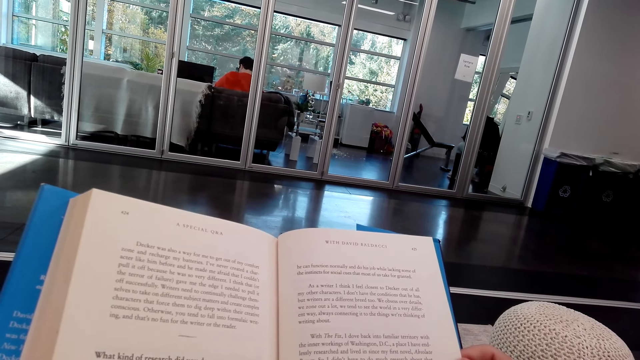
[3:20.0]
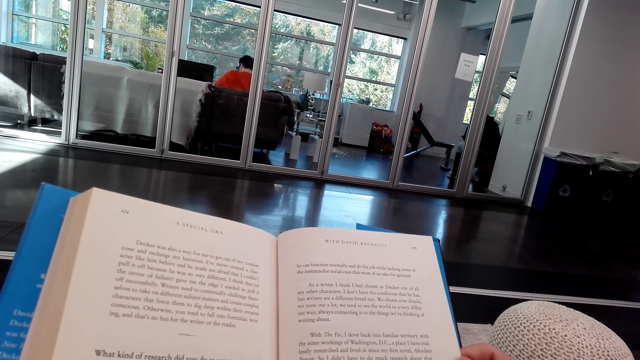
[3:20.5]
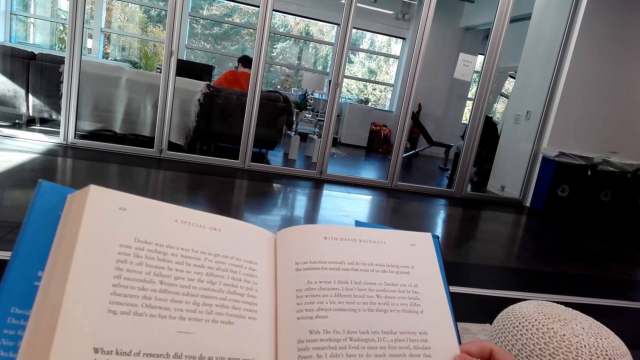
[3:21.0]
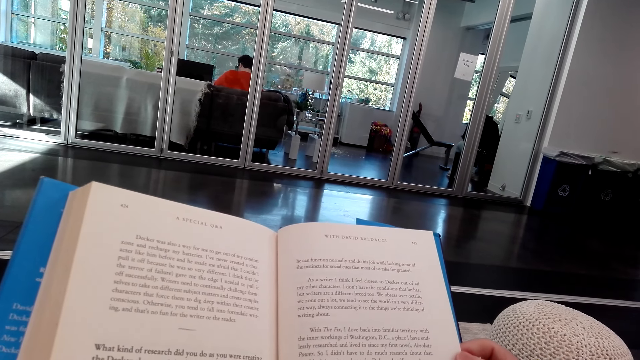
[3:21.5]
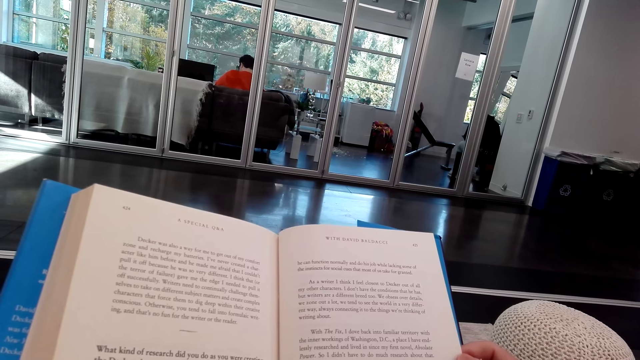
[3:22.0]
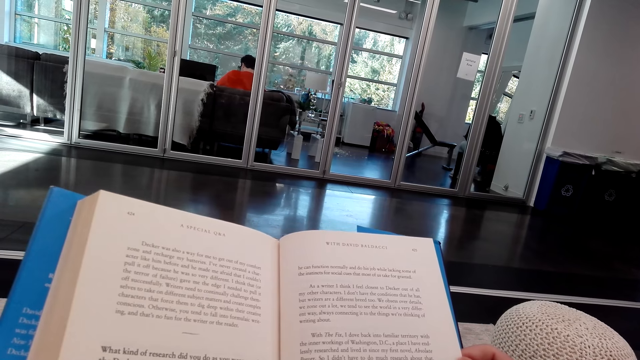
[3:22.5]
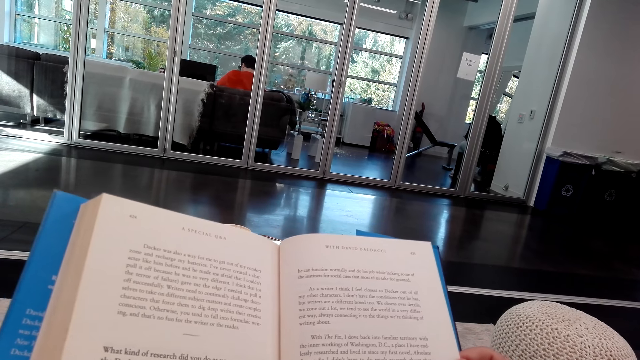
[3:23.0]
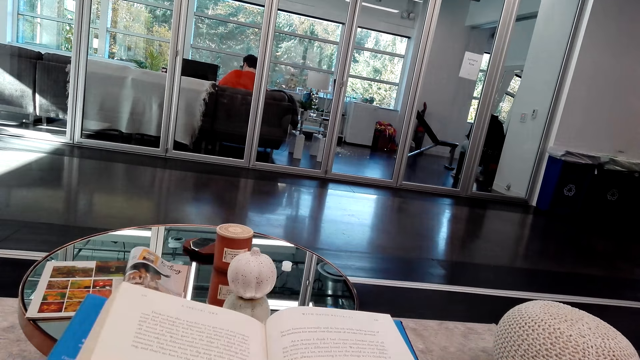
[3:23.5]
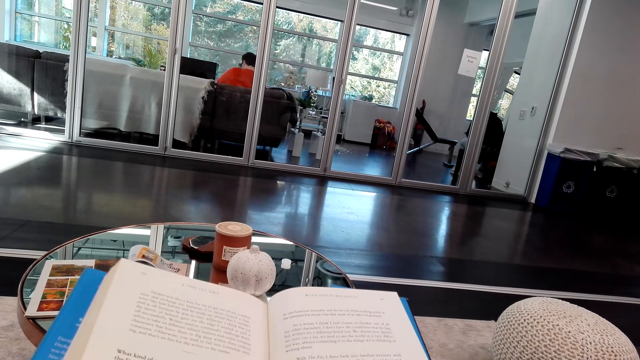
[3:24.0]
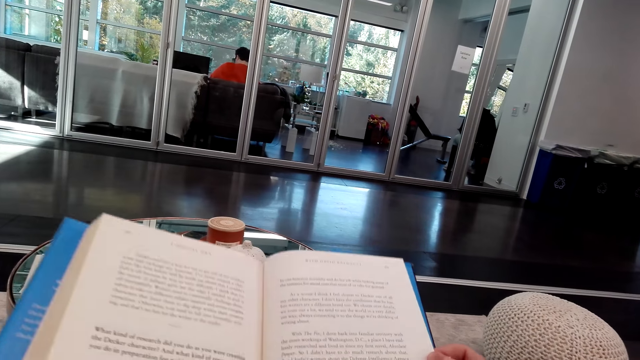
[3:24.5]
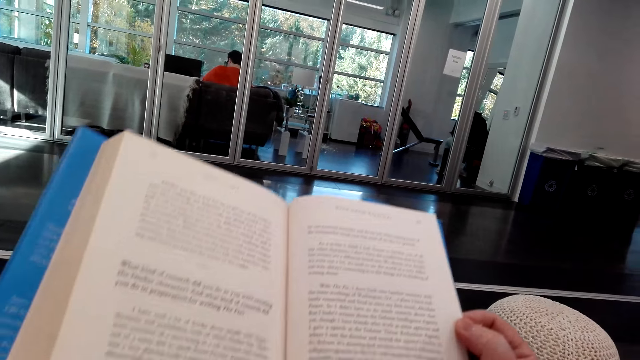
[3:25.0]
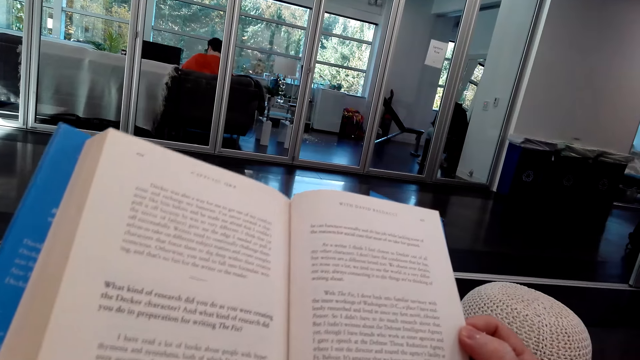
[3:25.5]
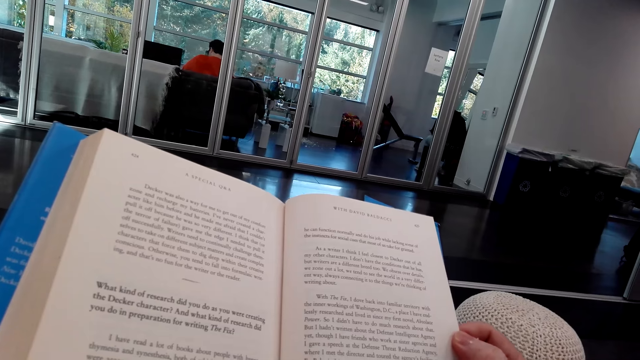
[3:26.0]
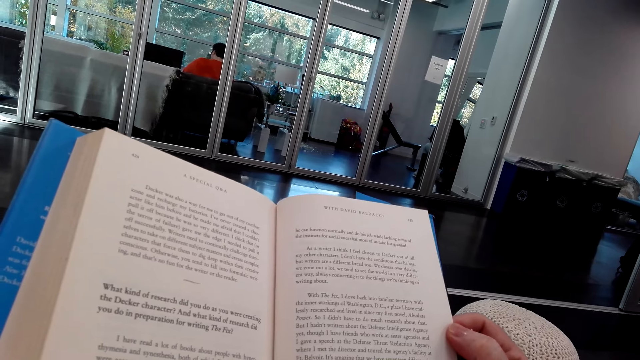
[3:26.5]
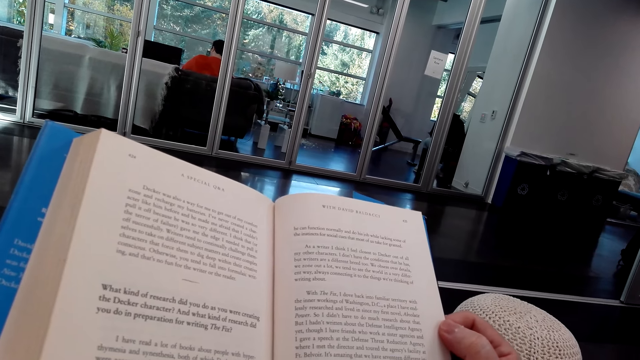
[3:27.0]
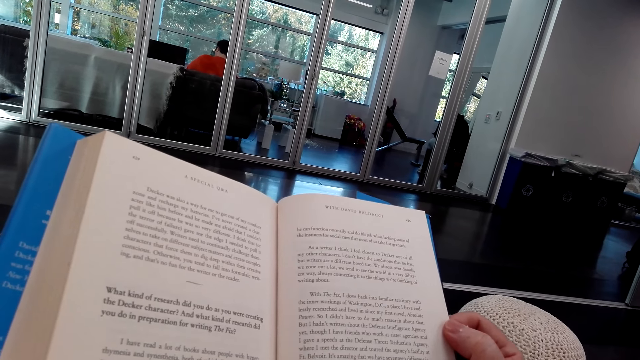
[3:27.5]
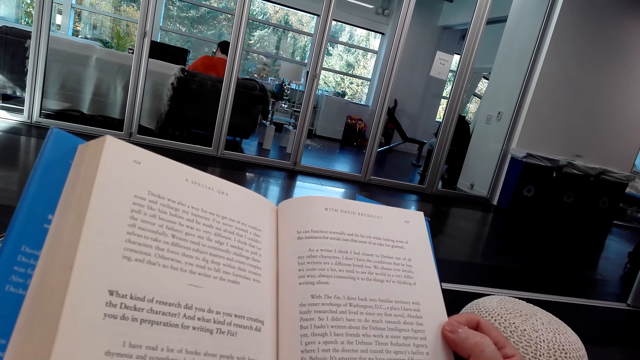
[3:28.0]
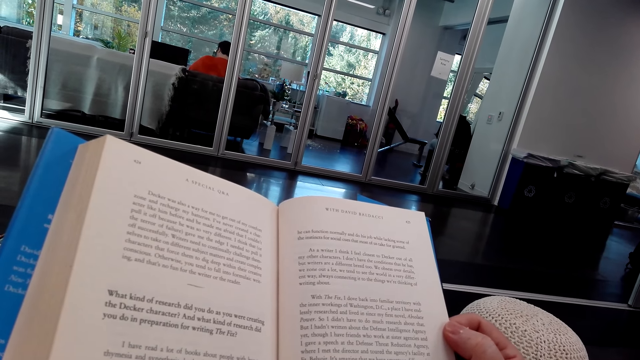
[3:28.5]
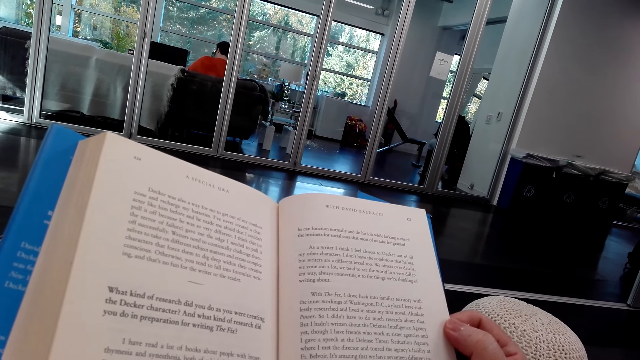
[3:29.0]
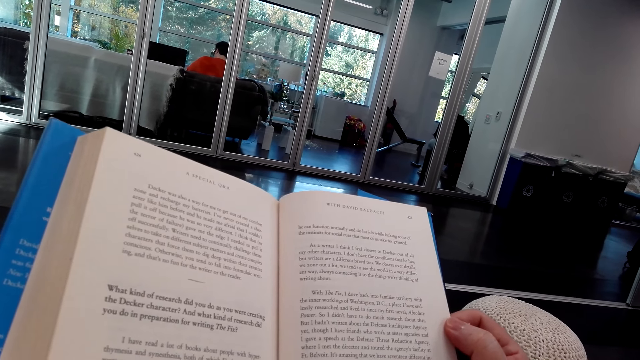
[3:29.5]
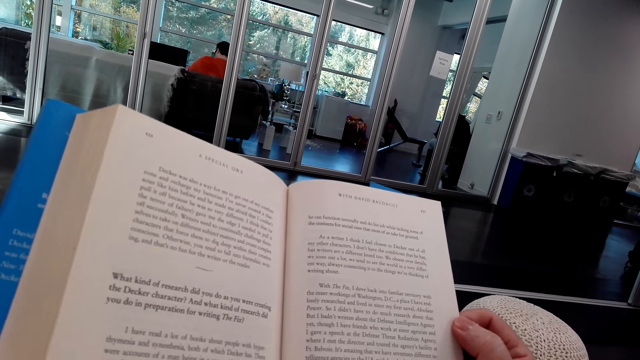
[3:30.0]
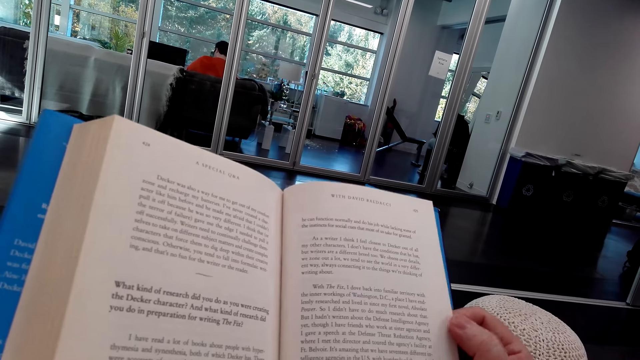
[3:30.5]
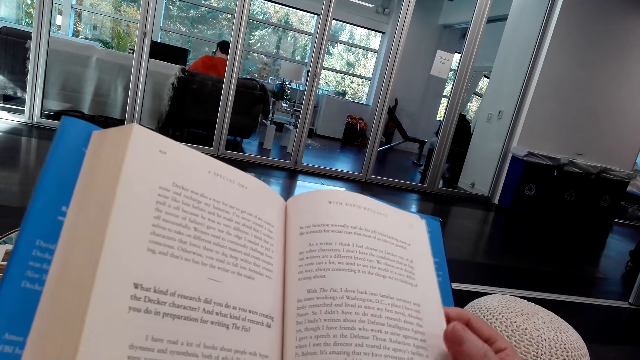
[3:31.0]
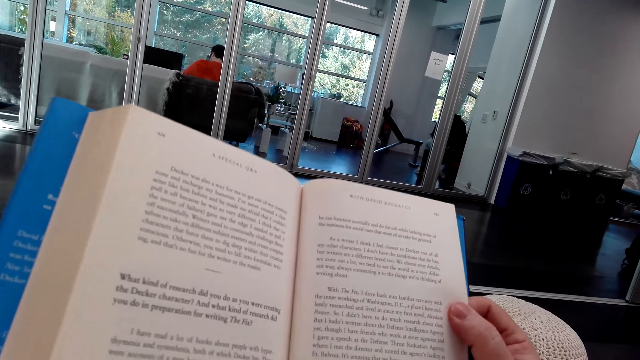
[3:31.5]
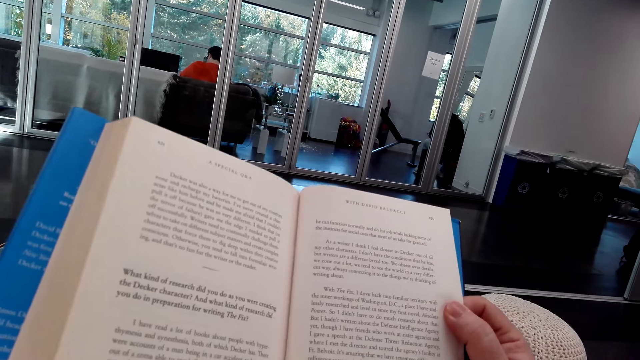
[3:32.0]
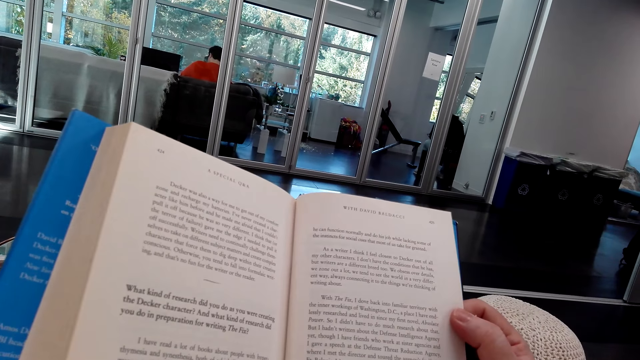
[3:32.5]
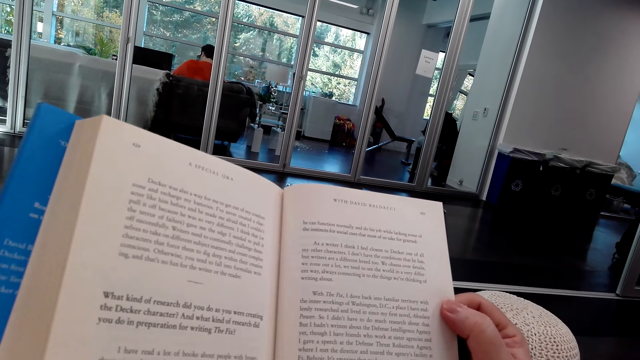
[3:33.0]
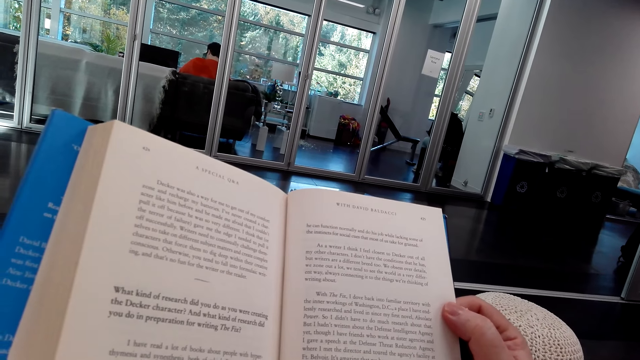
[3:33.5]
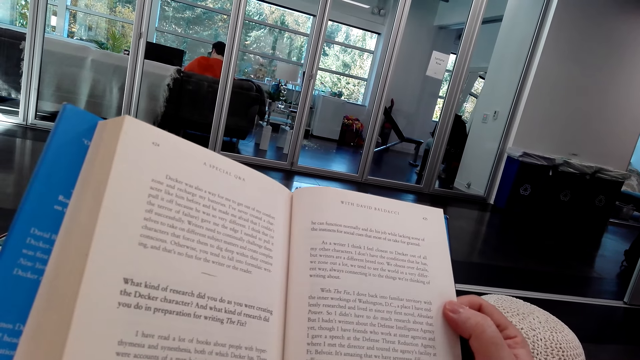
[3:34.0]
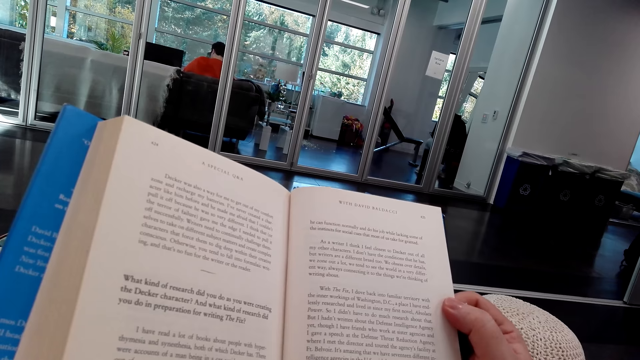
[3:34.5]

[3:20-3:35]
The camera wearer lowers the novel. They raise the novel. They read the novel.

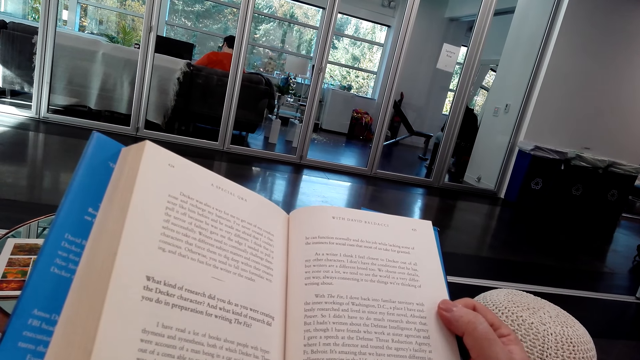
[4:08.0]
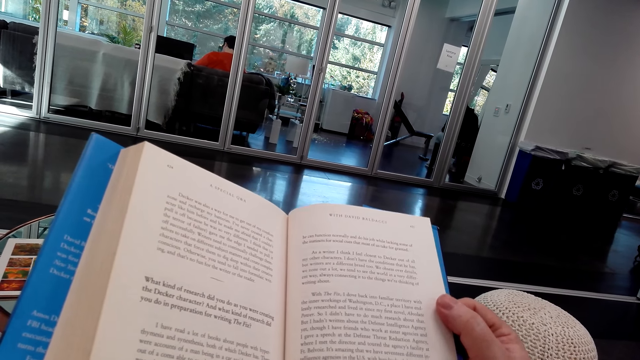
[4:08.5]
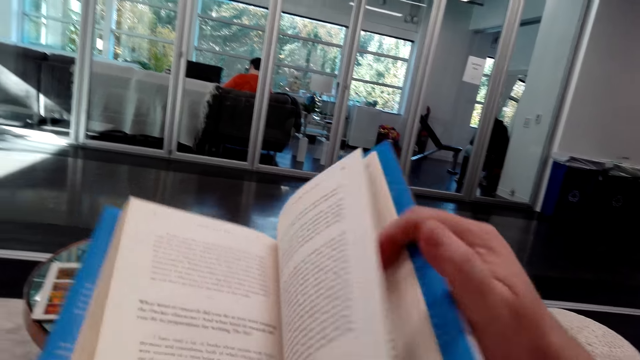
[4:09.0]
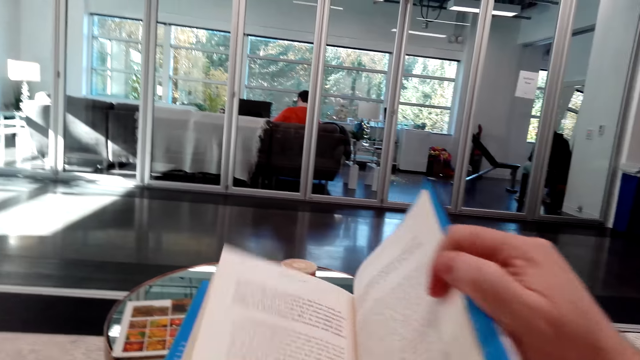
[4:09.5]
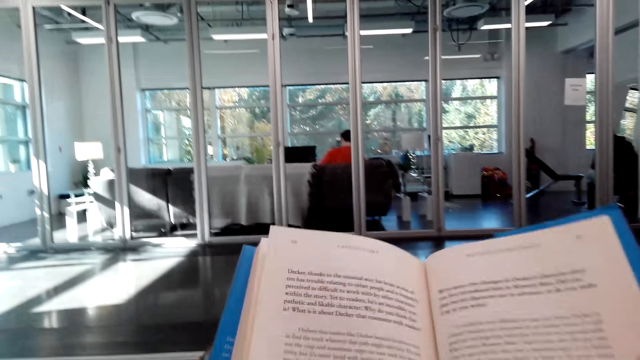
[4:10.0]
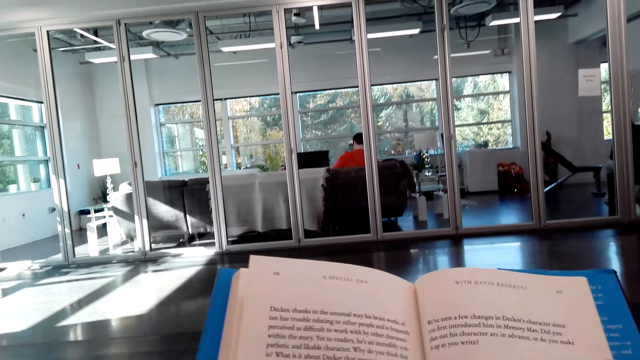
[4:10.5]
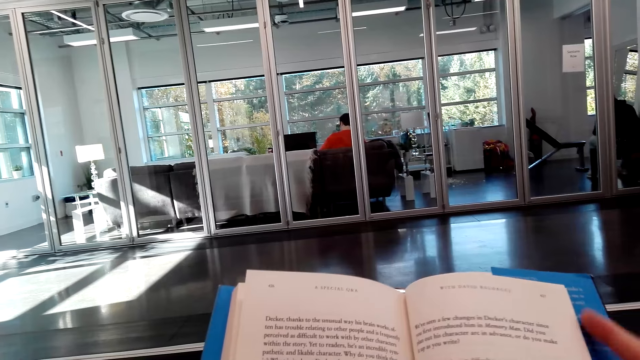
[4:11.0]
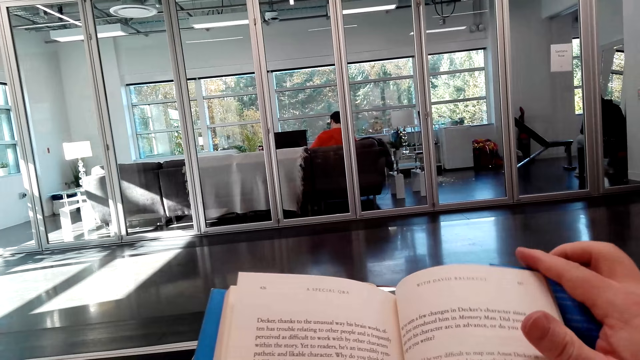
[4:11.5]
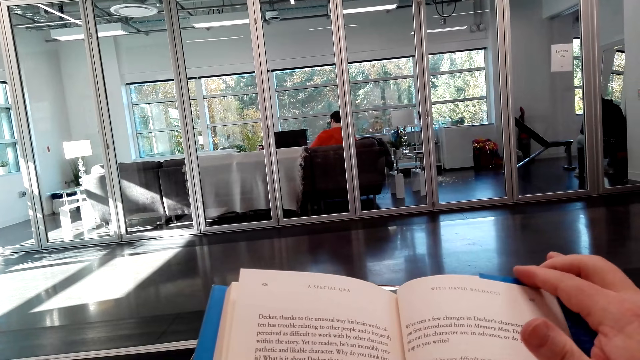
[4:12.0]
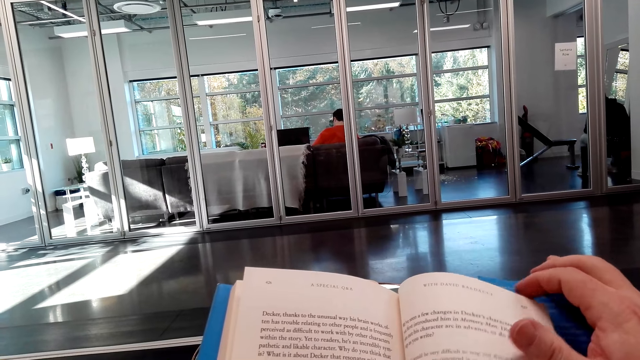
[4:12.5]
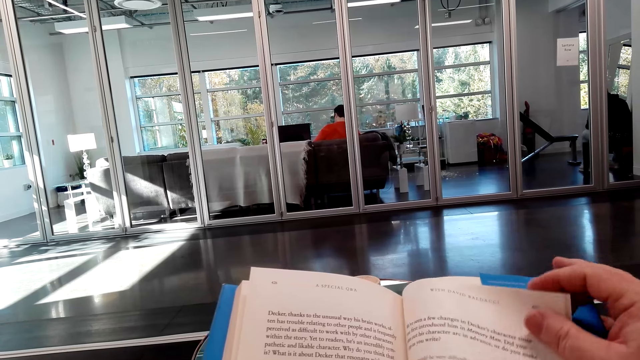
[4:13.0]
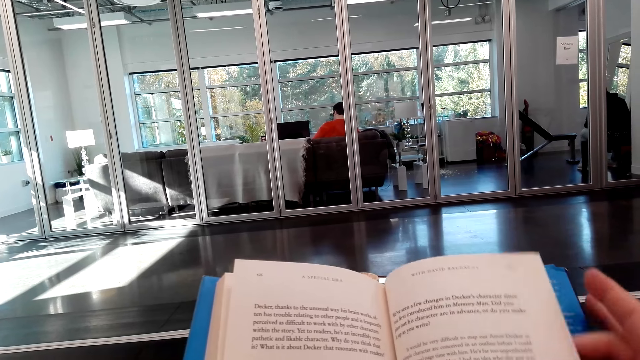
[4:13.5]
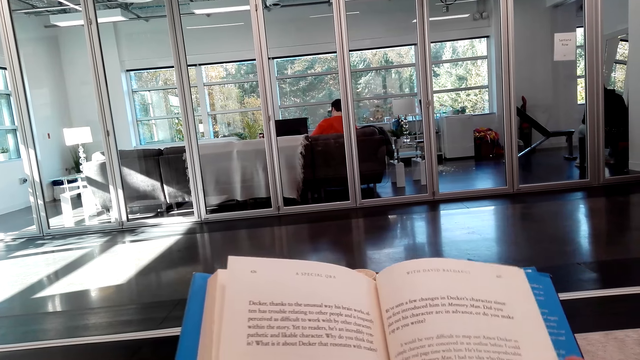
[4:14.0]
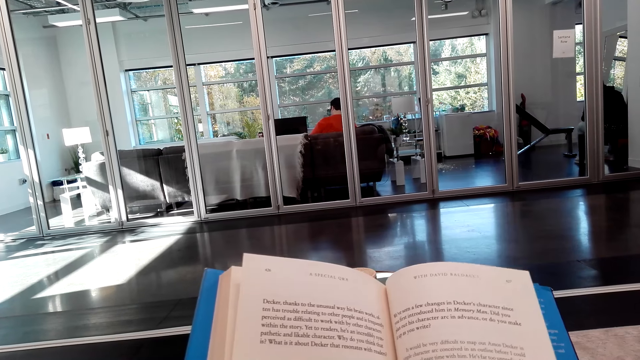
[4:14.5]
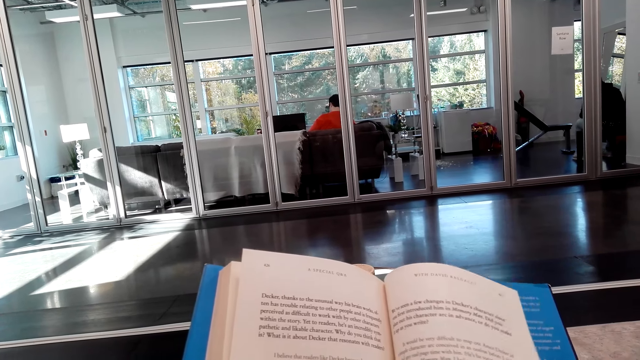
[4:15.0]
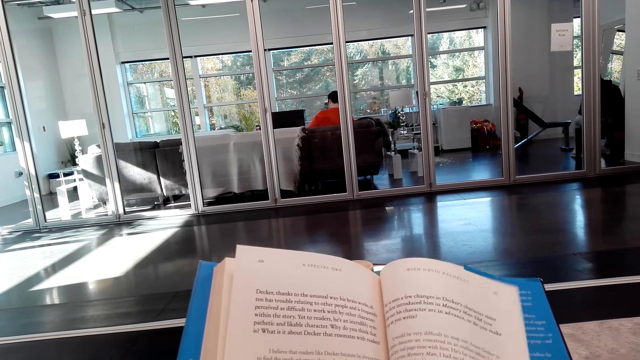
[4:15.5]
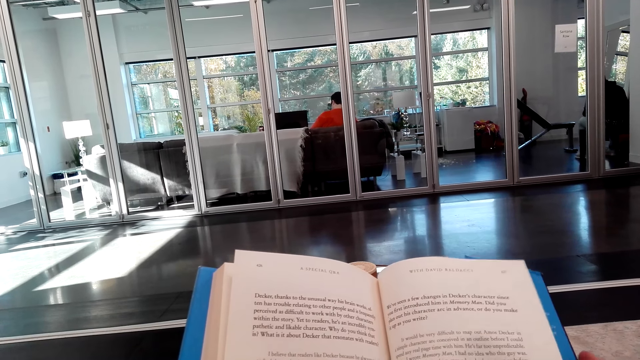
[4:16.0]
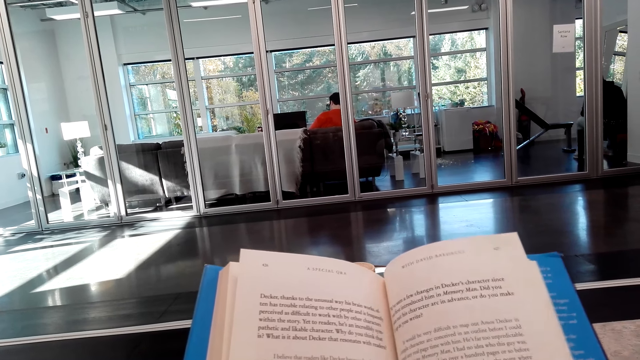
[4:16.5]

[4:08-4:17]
The camera wearer scrolls the book. They turn another page. They read the book. They adjust the page.
